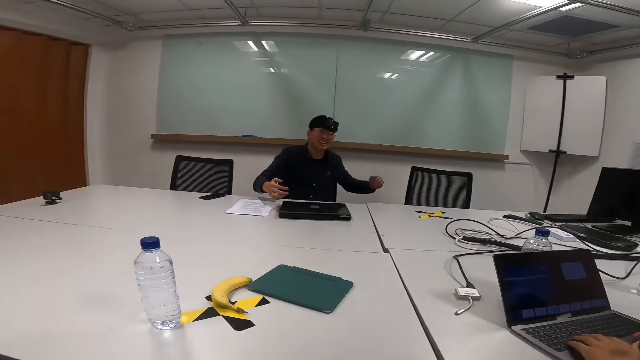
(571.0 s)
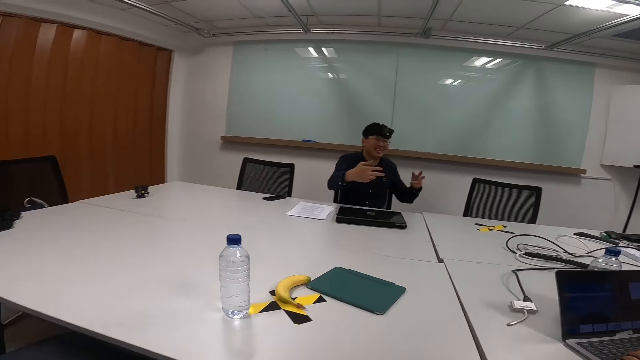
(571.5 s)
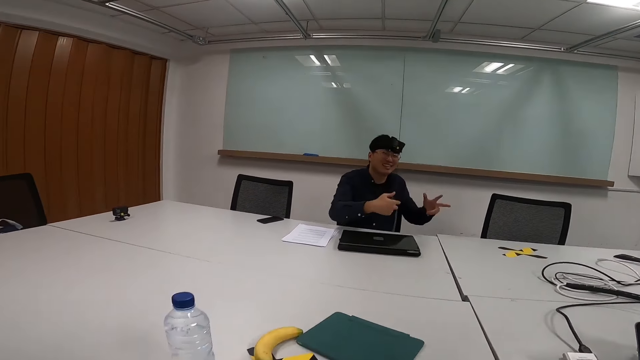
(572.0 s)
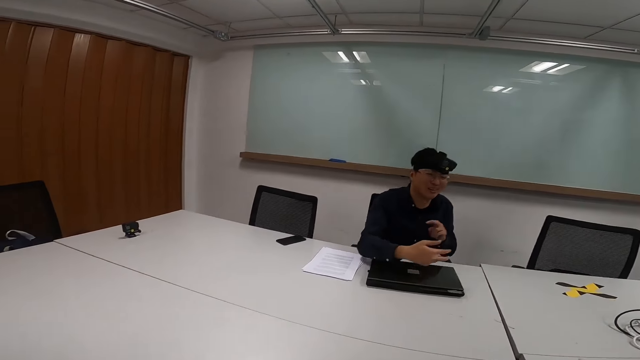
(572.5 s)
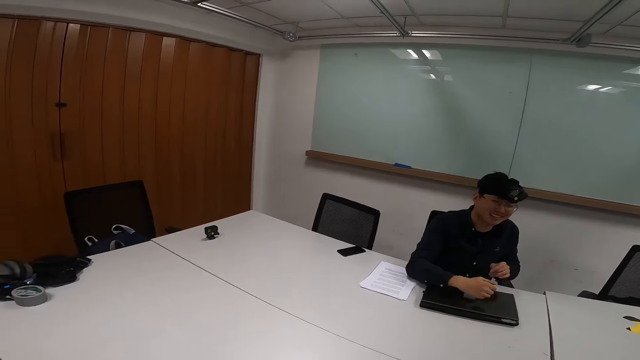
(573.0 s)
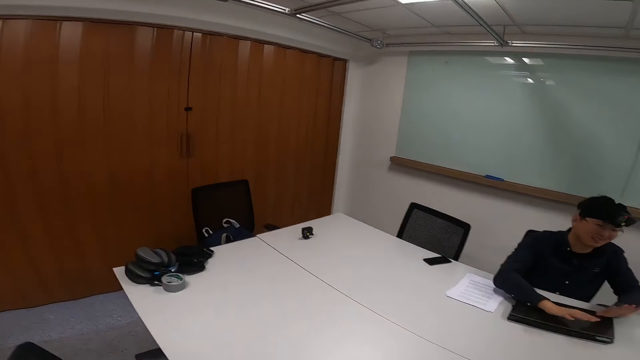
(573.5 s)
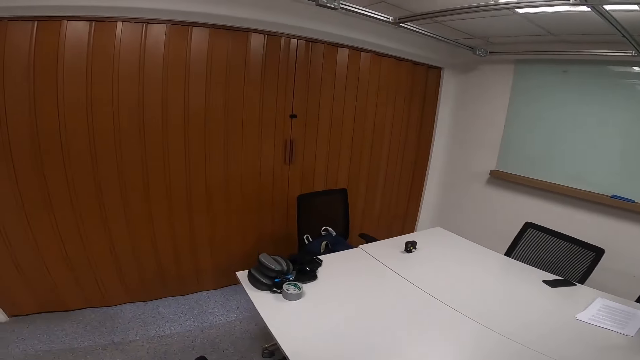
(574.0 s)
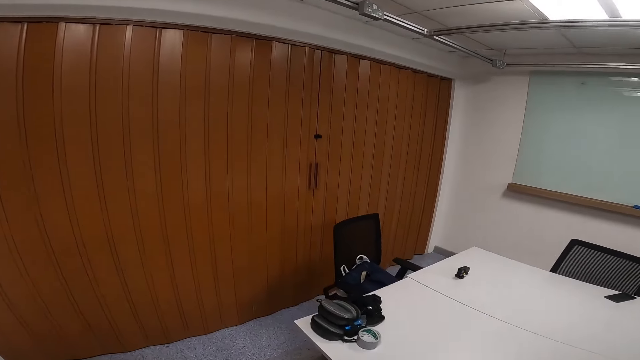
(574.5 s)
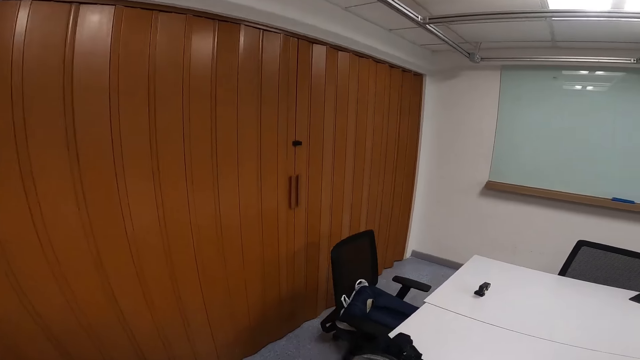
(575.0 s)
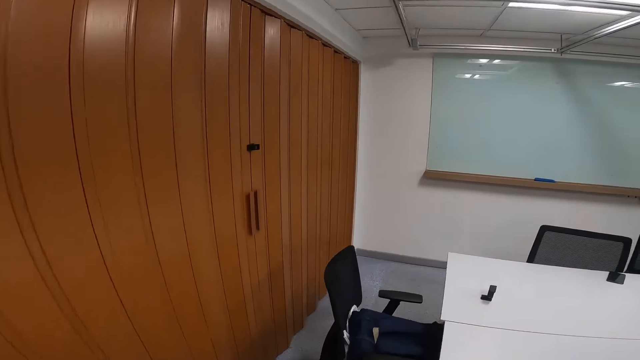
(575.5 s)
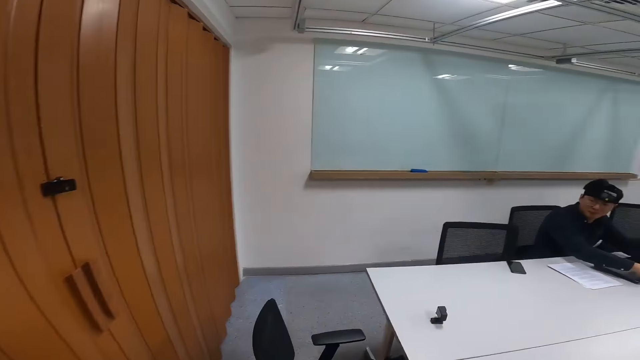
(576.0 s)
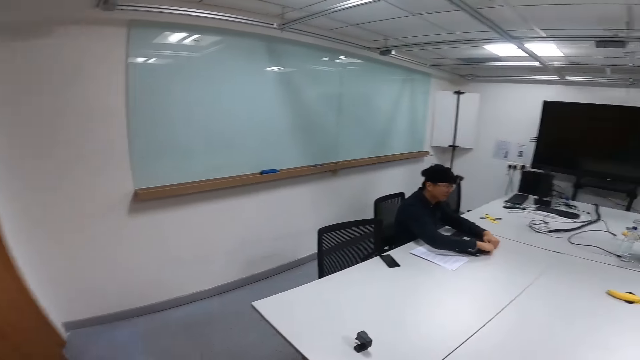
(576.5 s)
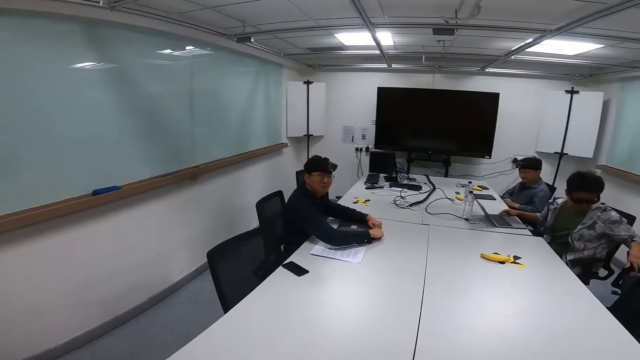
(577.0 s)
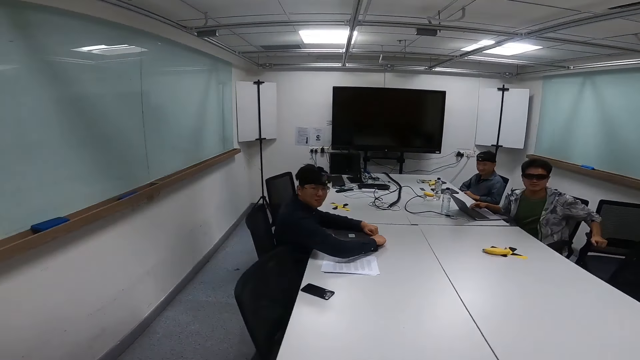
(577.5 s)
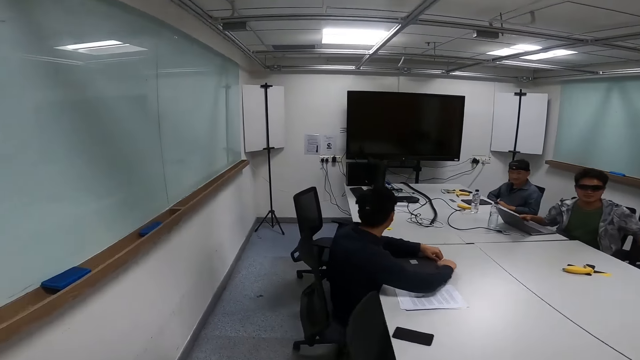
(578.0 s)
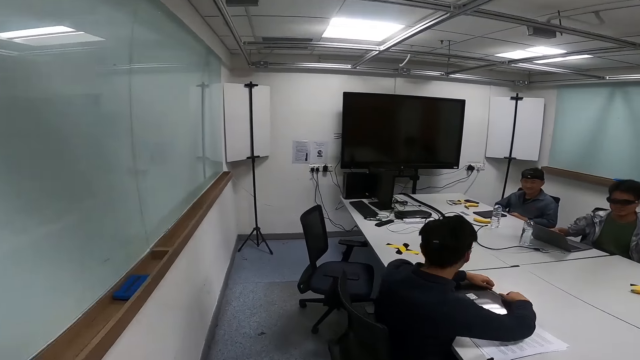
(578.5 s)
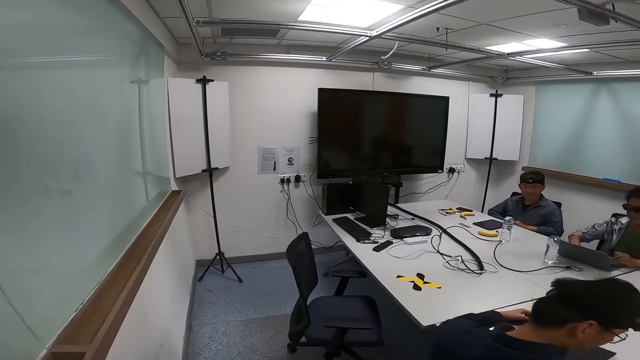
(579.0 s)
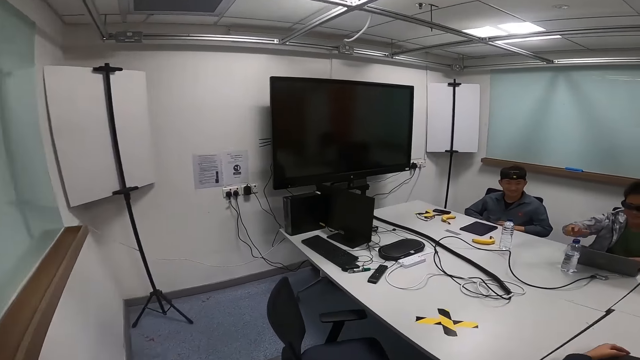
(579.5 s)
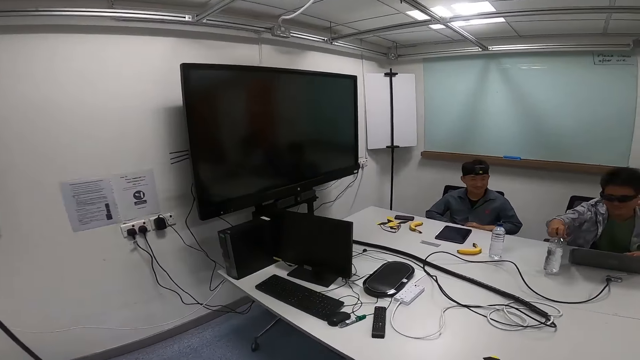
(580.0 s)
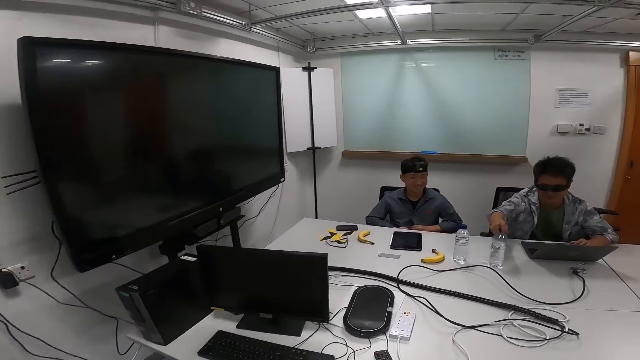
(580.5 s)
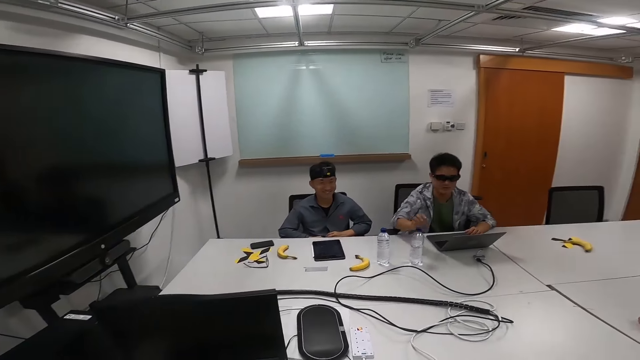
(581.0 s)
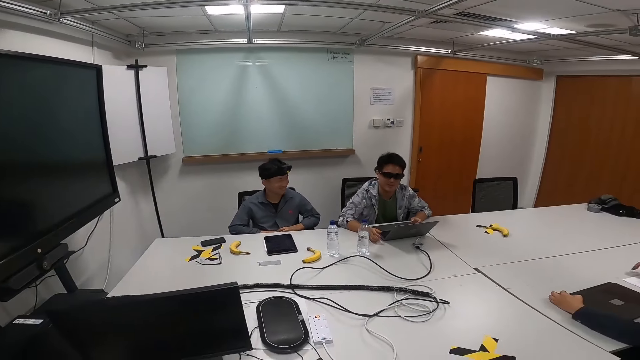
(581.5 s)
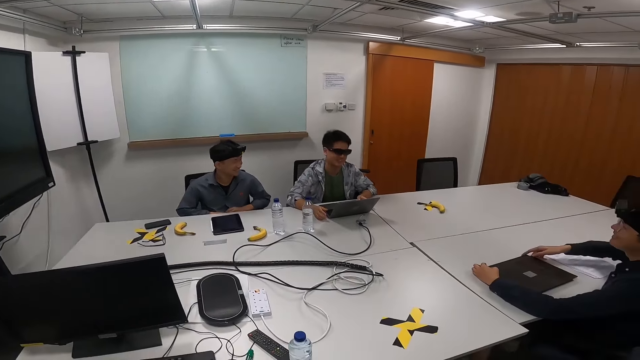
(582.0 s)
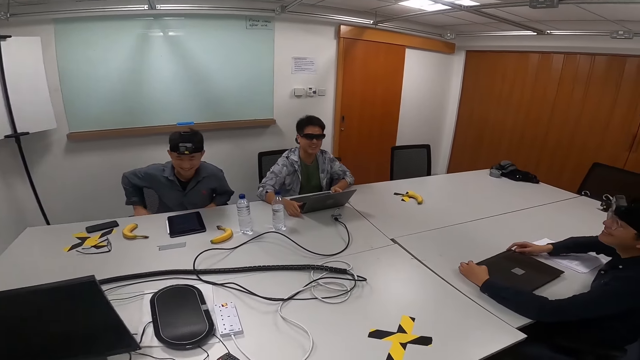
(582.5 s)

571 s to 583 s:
The camera wearer is laughing. They move to the other side. They are walking around the office.

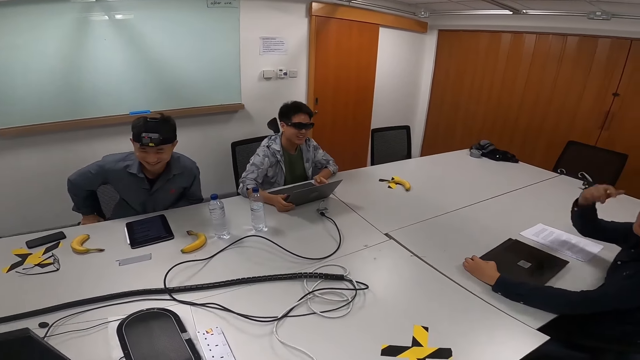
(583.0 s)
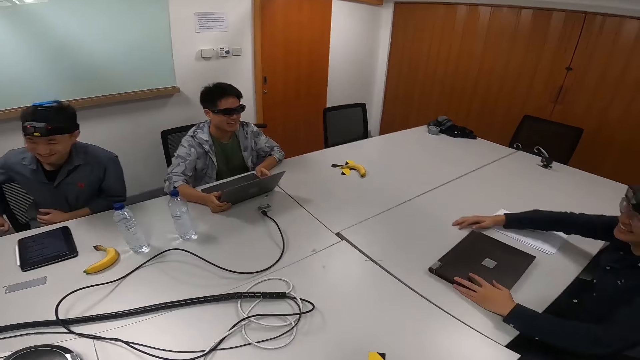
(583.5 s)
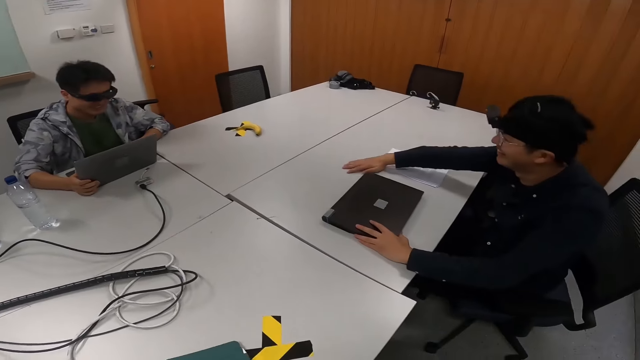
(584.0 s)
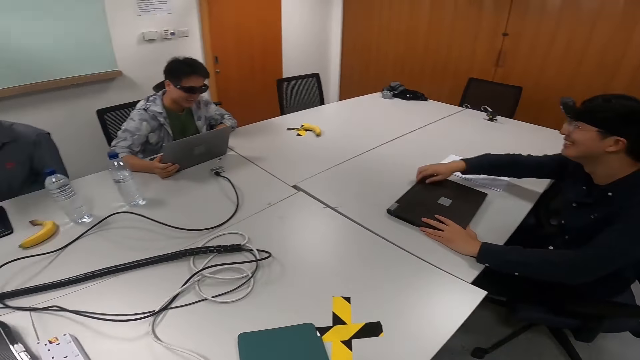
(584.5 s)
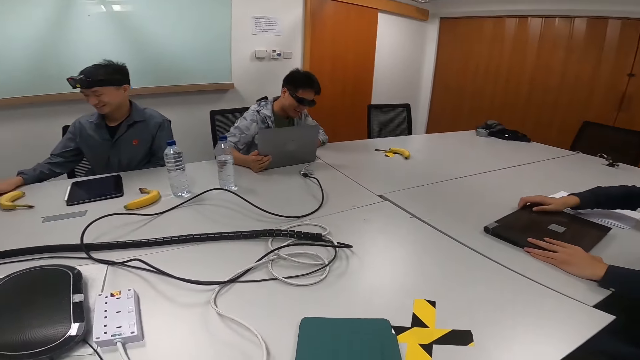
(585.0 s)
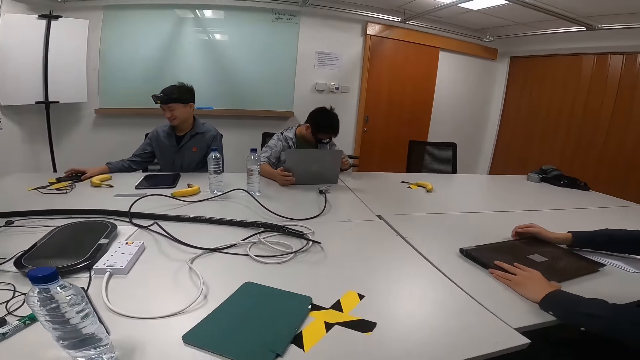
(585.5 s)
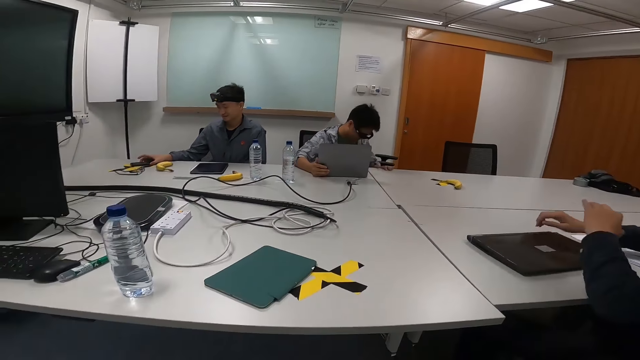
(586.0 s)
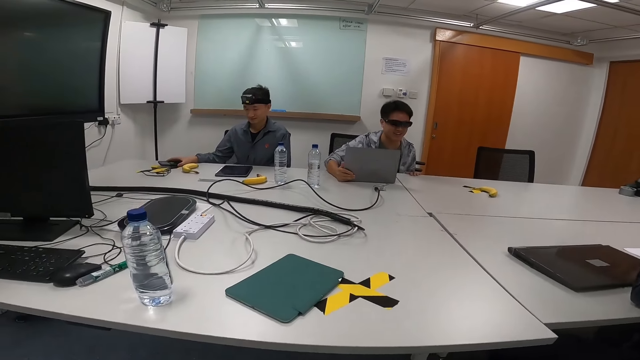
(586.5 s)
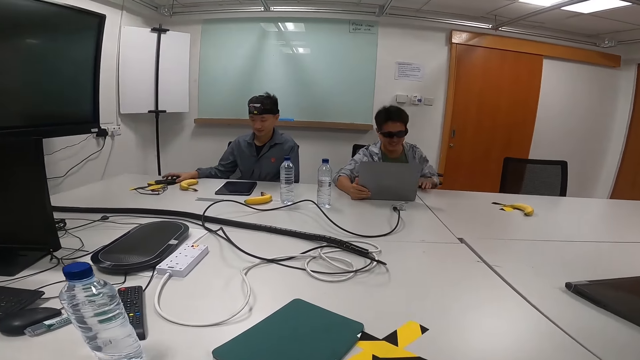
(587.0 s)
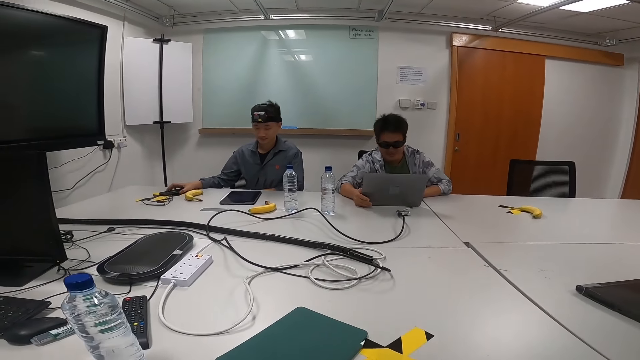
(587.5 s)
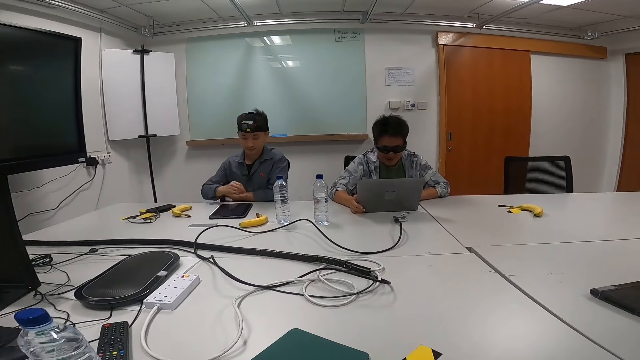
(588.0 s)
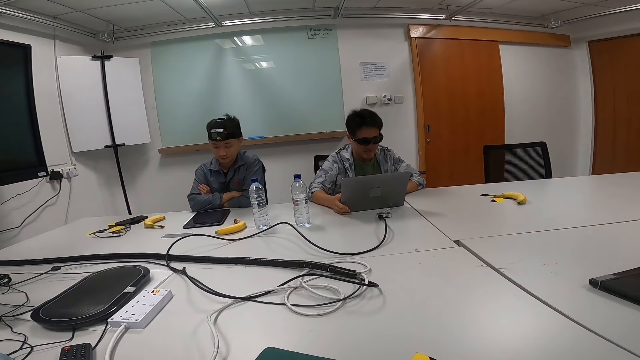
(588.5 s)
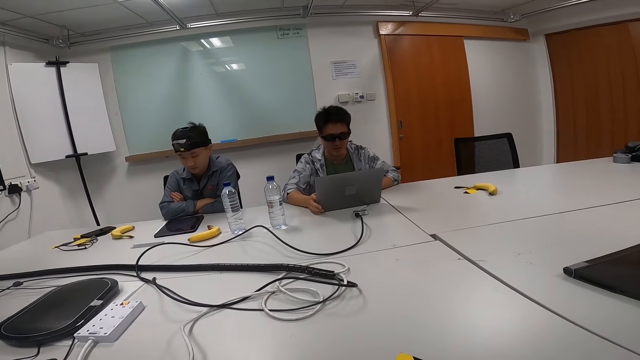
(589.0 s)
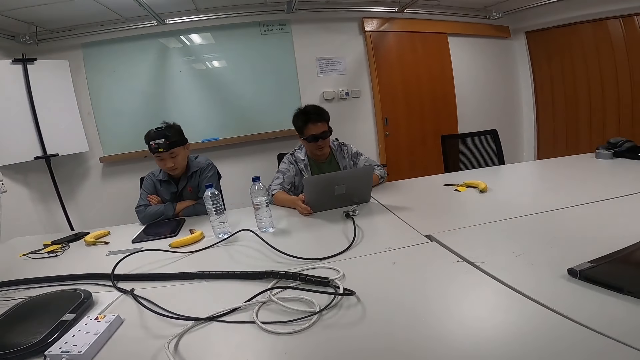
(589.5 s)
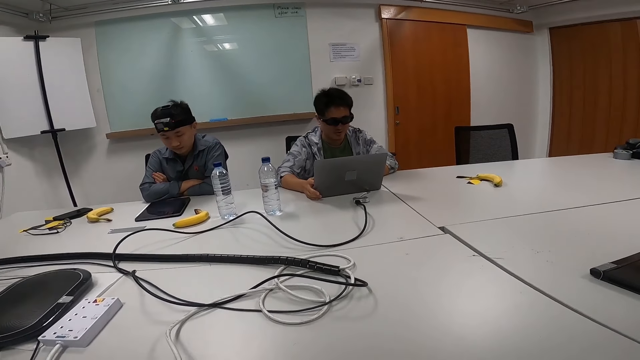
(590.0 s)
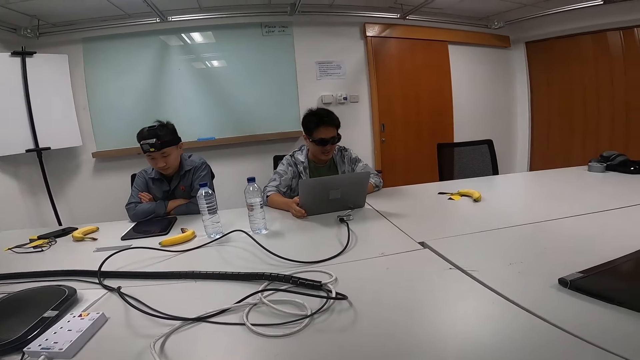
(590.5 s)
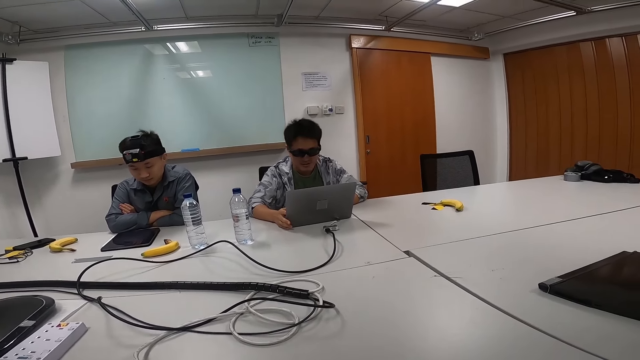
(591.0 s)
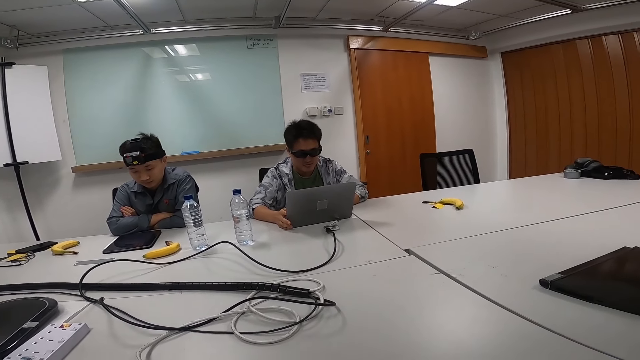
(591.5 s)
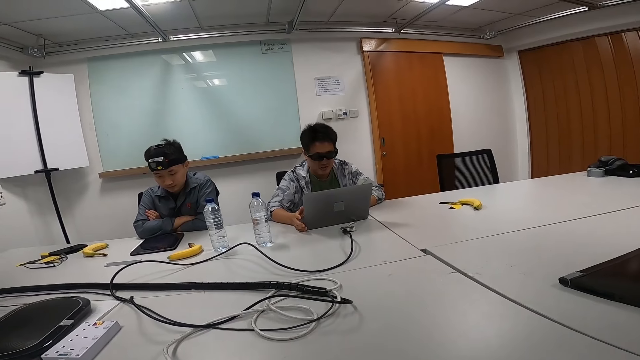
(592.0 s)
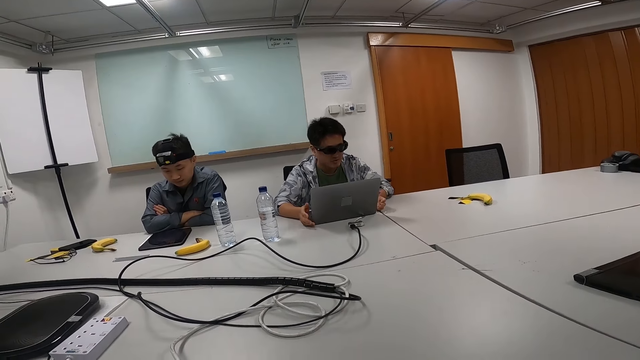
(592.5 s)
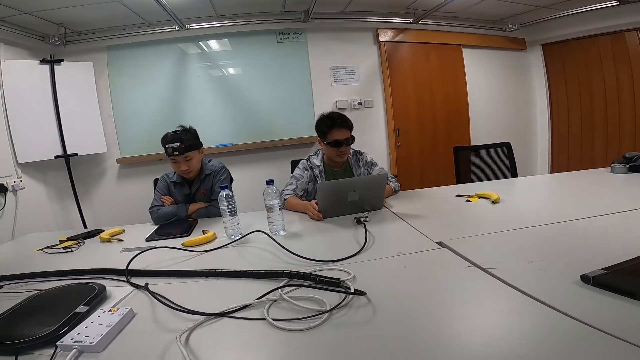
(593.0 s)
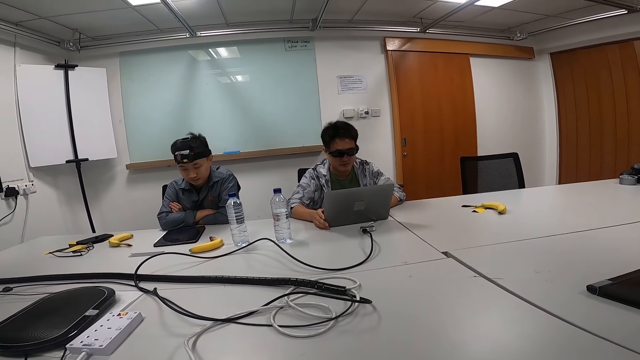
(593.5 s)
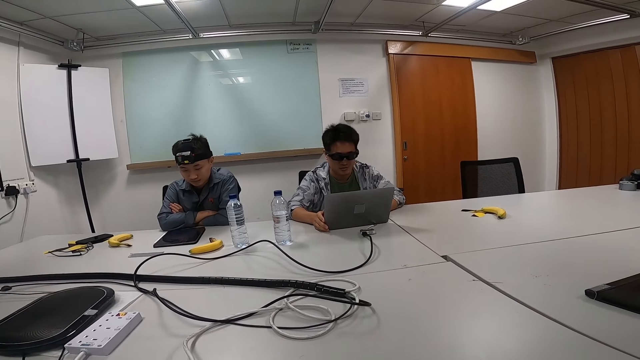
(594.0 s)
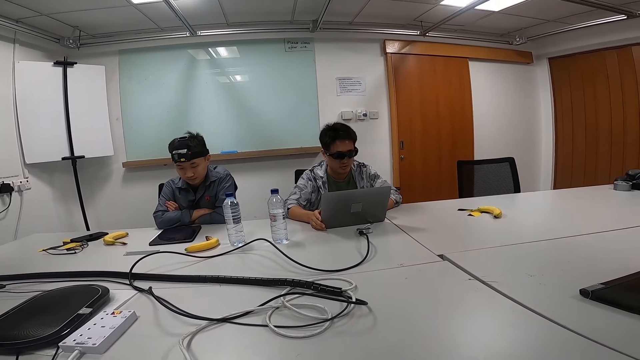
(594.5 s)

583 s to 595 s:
A person is presenting.
